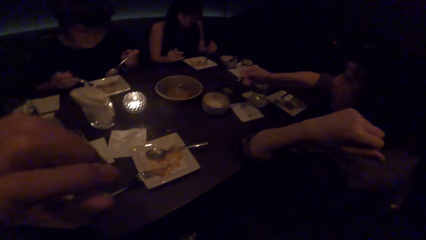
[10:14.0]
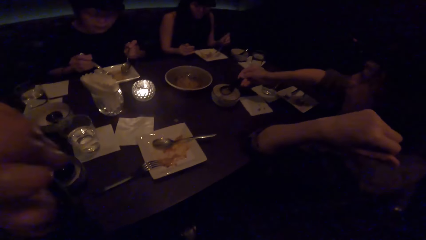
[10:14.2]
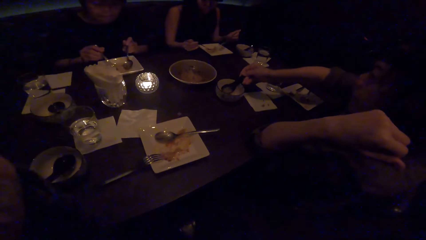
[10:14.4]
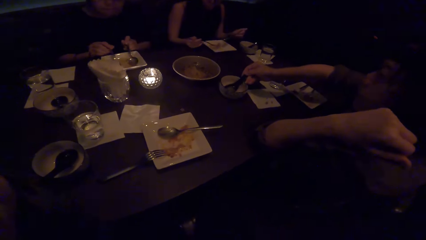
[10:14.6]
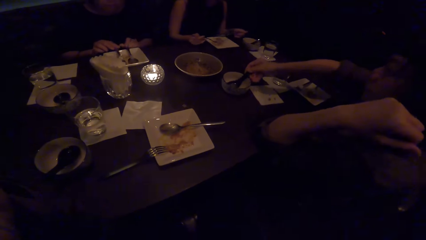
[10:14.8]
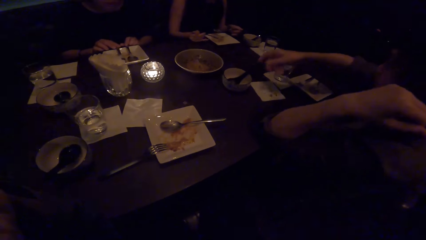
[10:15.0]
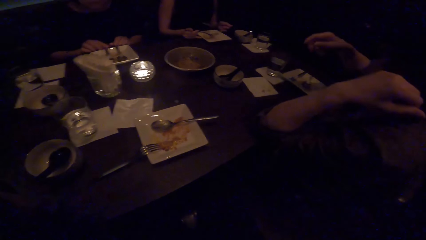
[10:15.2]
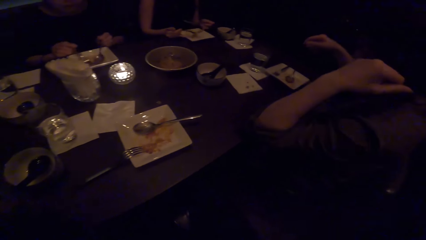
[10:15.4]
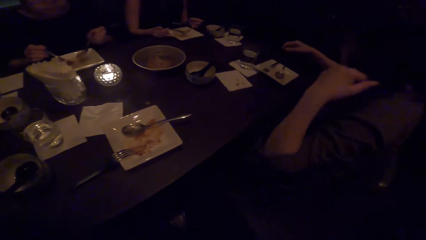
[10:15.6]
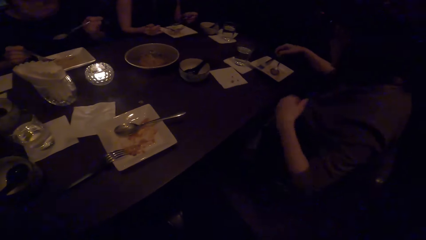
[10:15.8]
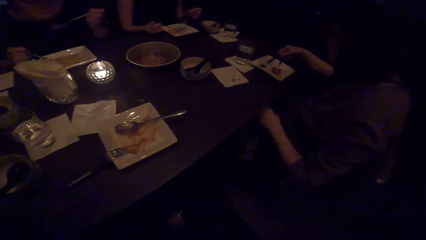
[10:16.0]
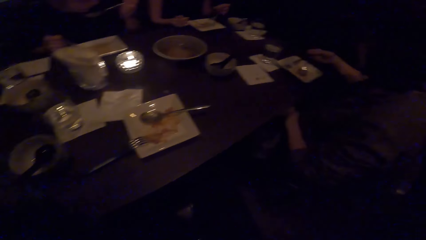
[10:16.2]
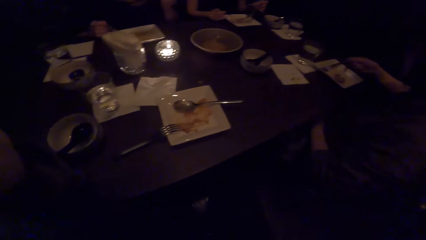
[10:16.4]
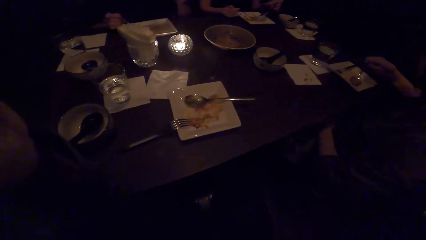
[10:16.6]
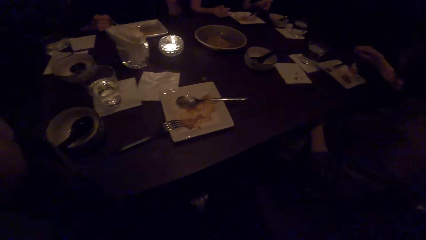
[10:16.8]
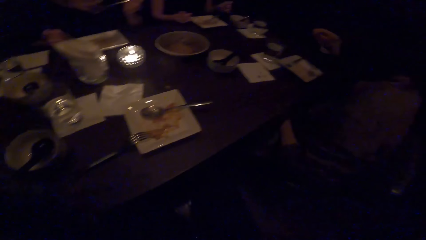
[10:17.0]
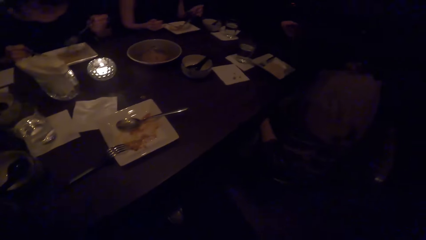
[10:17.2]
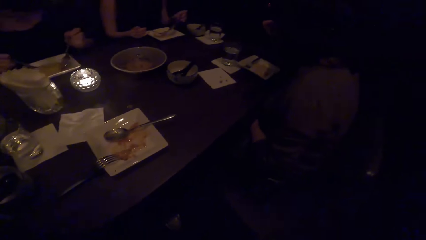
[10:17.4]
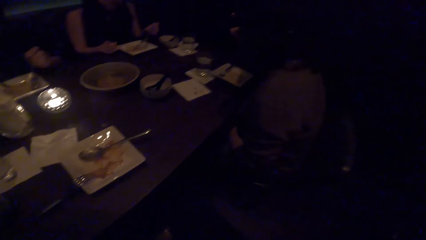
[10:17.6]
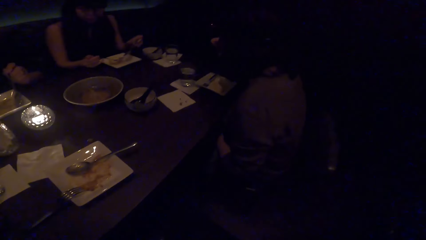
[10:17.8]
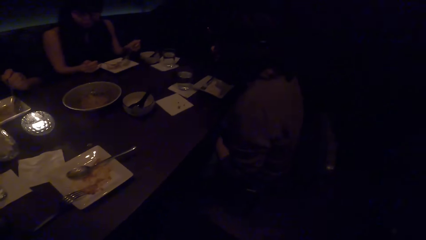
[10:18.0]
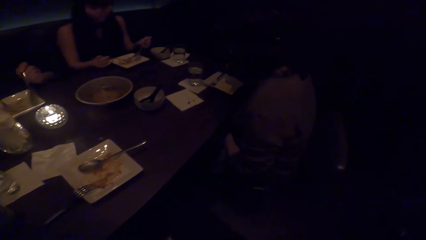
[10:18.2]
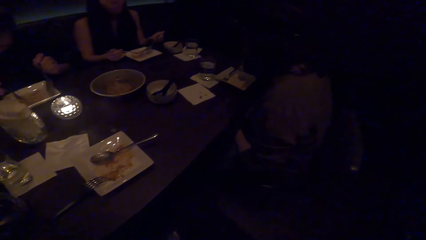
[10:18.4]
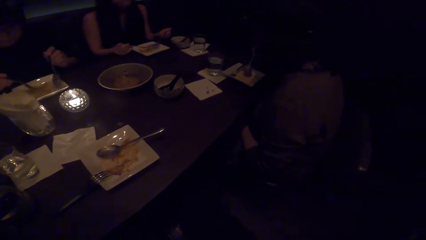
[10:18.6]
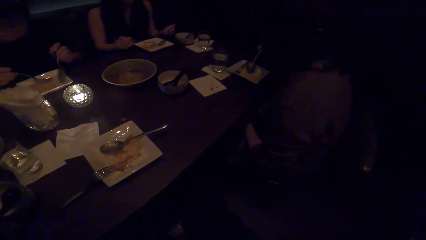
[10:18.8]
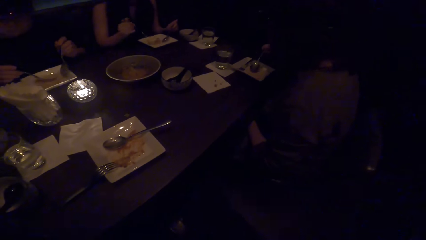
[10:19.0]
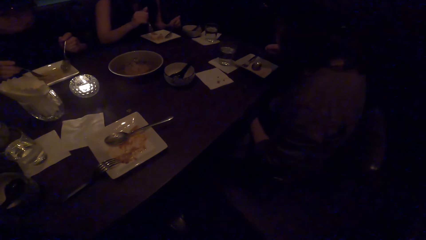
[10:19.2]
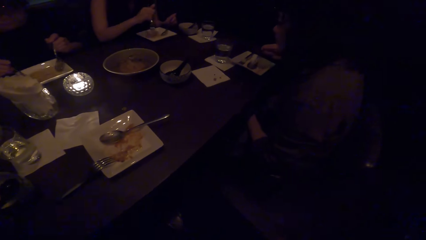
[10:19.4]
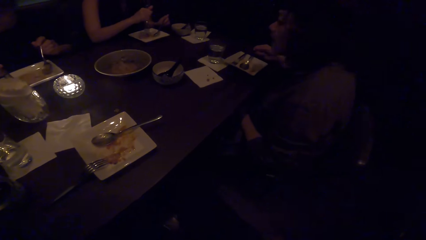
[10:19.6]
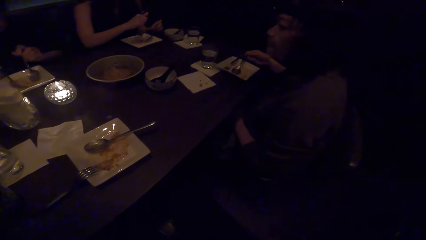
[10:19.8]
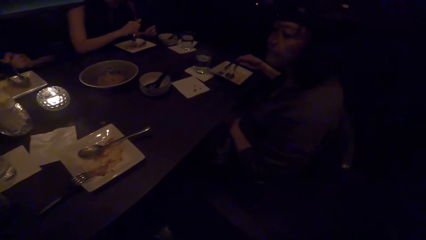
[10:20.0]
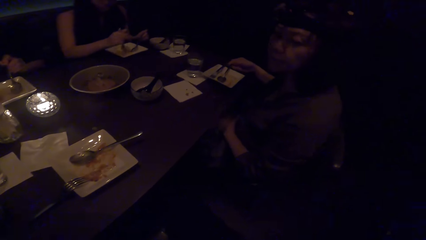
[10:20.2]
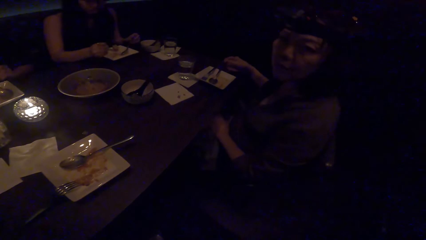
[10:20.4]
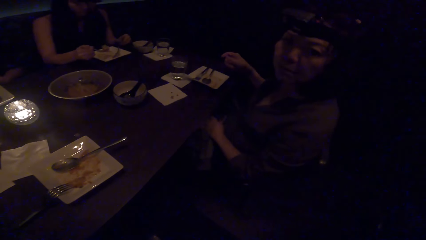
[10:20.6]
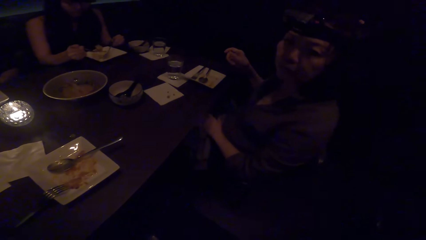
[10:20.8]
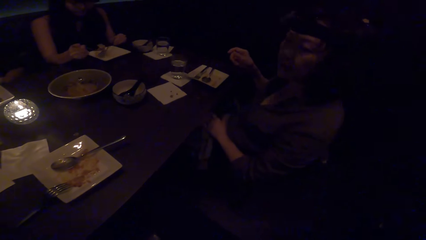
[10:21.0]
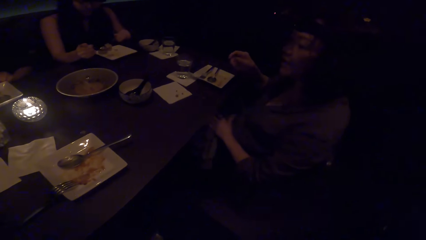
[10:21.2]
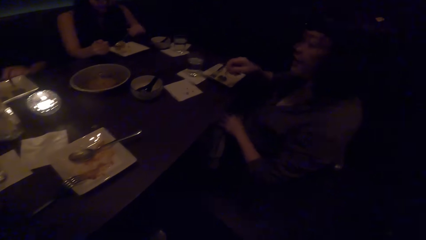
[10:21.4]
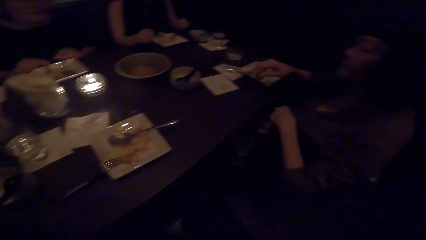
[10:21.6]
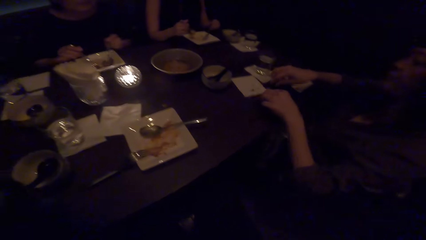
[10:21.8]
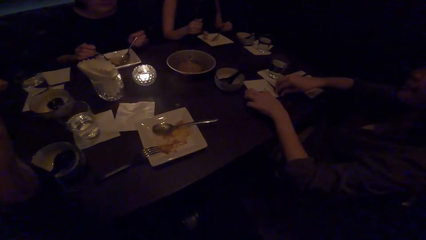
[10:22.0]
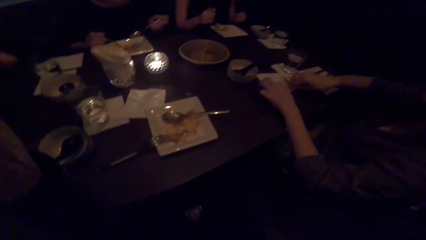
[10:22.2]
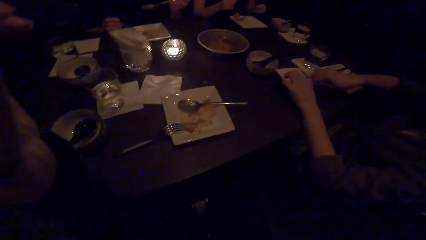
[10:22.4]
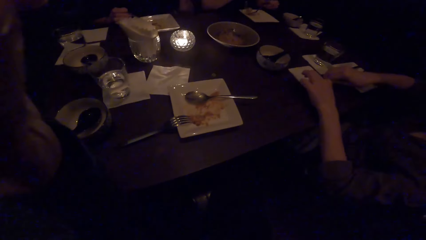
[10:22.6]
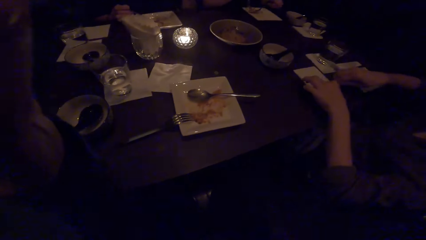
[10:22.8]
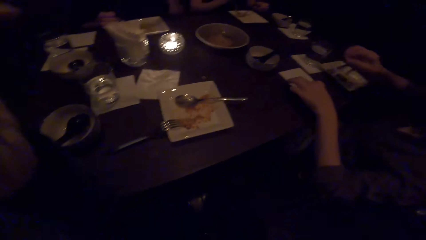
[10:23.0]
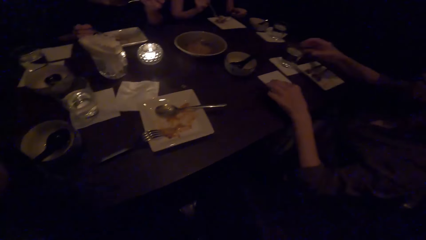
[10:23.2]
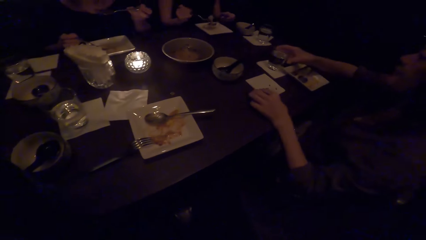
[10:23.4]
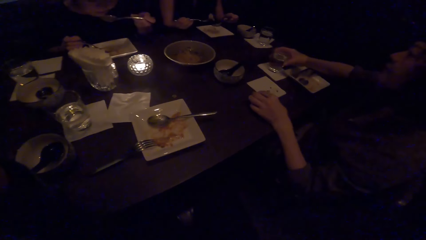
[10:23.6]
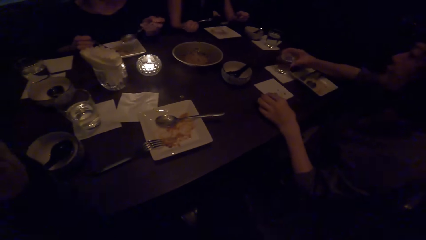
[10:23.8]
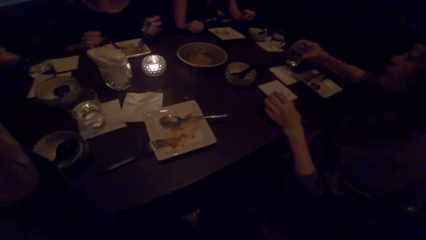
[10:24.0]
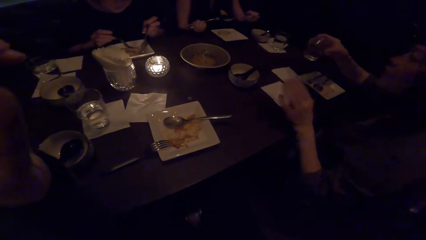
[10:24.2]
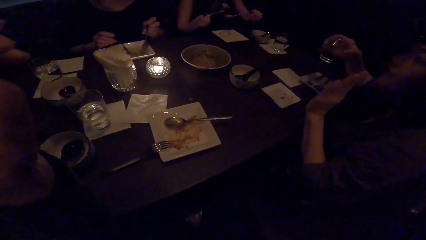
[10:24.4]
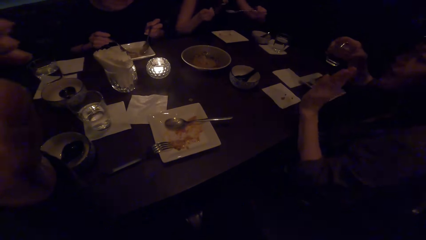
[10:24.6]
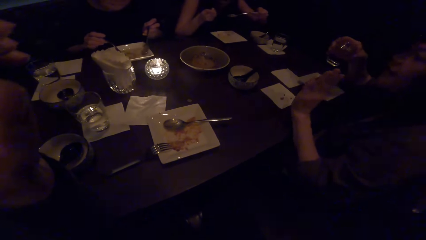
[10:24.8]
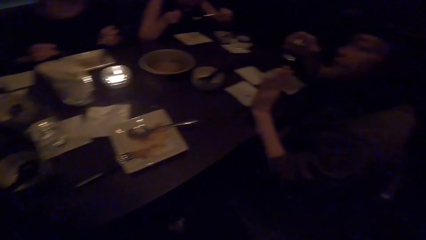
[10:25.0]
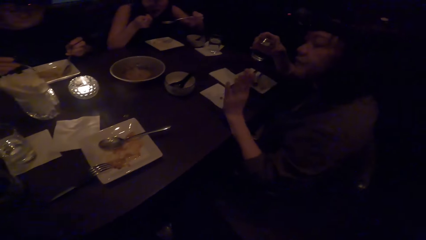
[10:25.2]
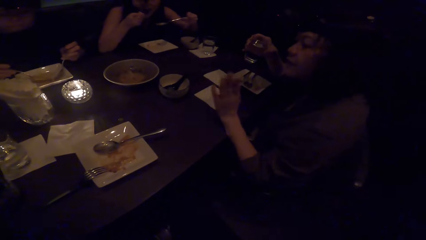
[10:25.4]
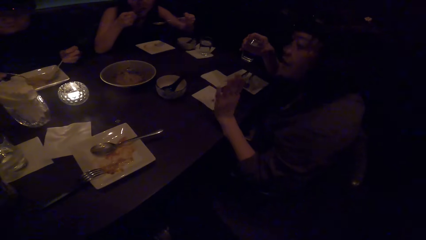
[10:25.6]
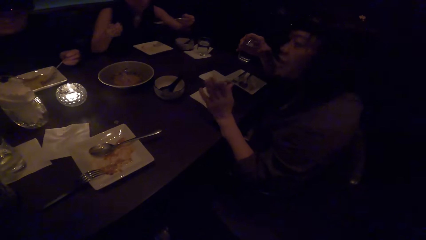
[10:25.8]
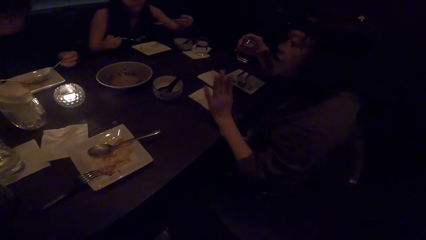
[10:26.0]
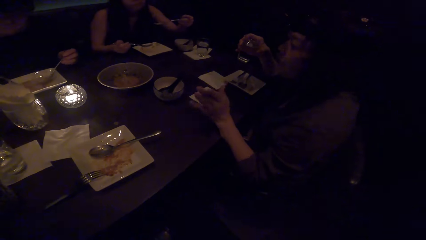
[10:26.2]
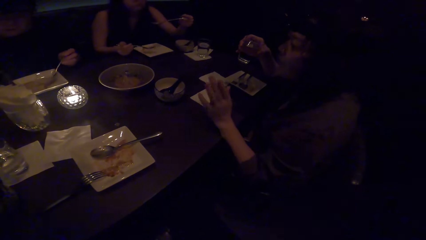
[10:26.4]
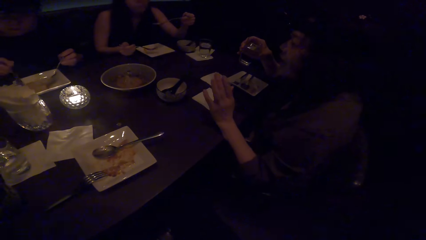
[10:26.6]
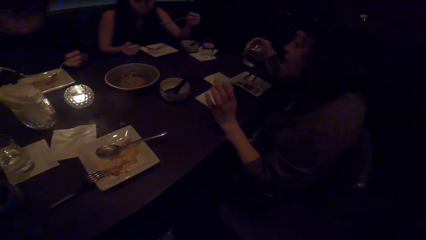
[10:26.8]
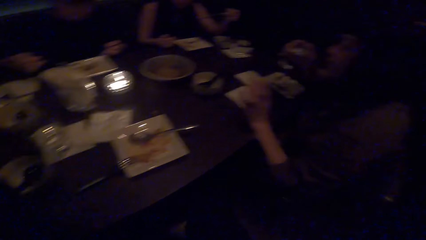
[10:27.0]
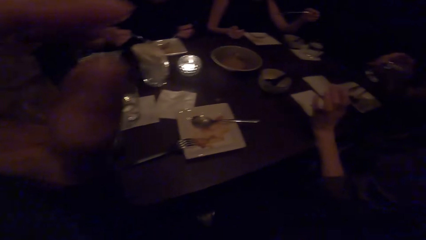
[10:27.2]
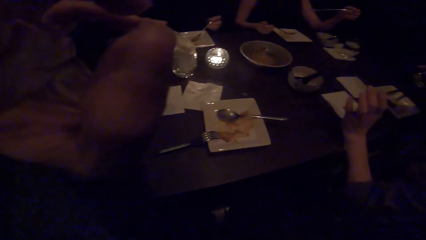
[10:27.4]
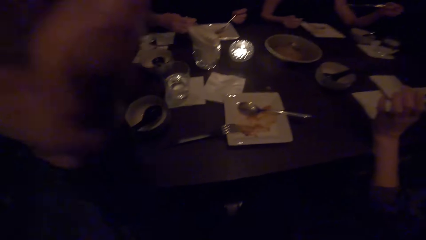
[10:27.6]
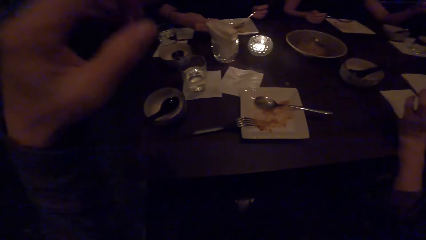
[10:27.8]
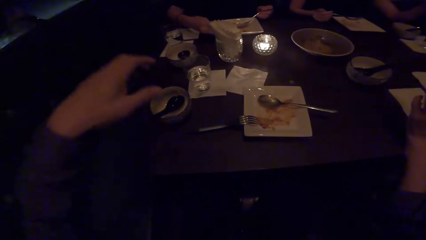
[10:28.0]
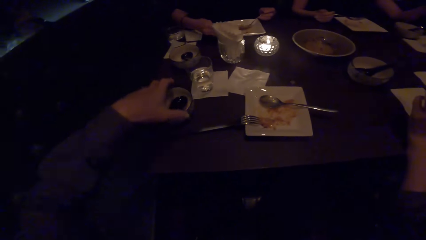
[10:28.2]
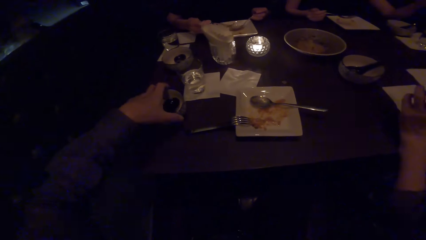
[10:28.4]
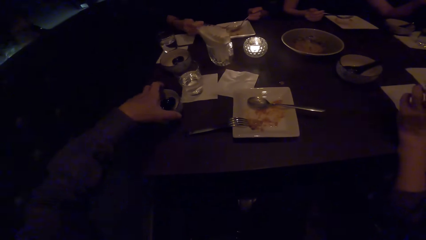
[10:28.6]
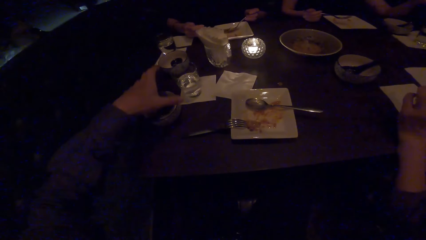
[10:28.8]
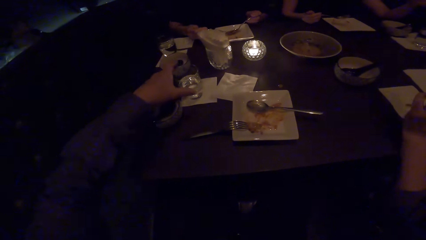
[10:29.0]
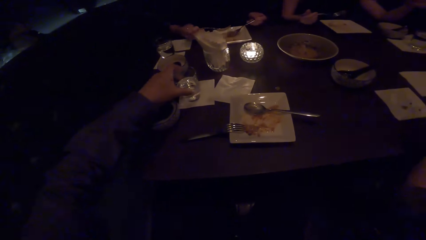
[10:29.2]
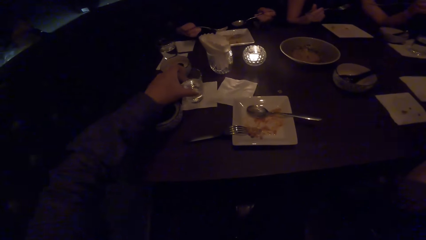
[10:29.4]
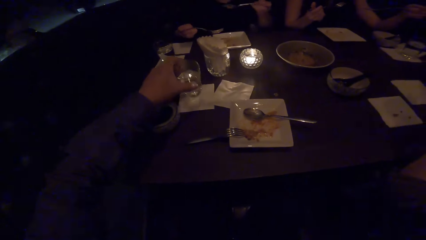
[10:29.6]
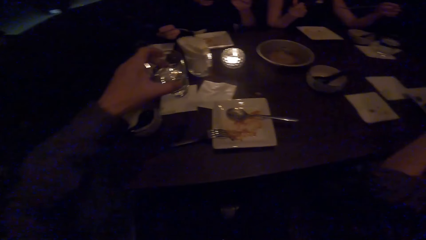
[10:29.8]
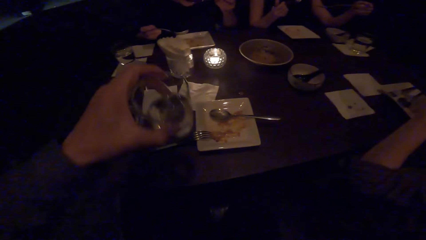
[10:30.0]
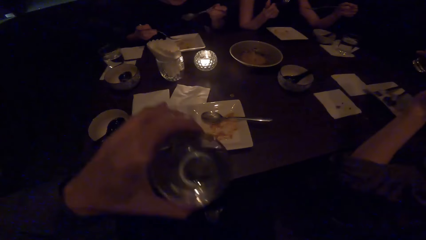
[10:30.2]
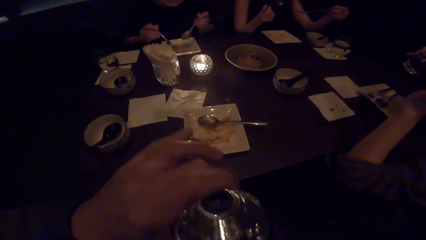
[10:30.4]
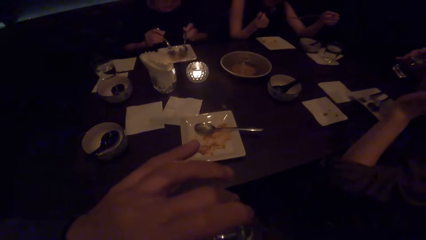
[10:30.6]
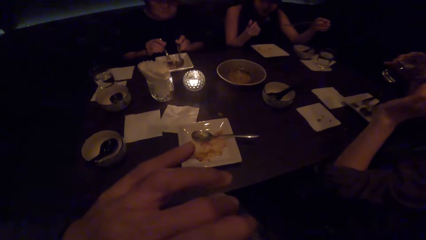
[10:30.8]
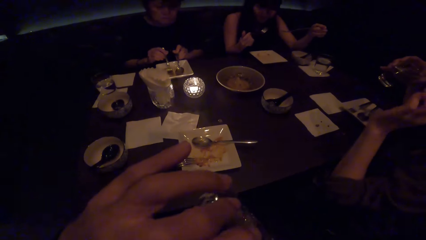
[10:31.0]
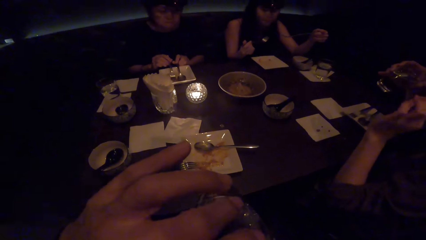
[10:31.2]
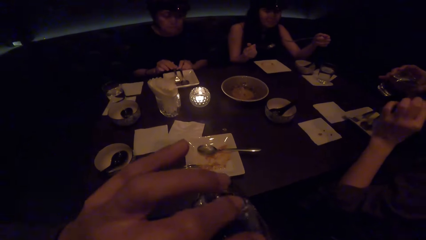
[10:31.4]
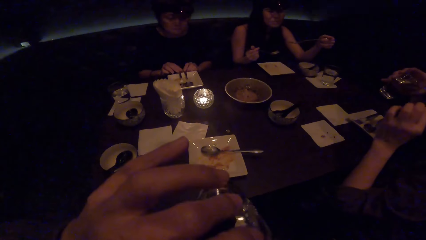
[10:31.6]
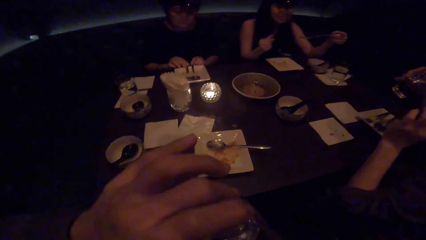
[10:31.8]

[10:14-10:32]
The woman puts the spoon down. The camera wearer looks around. The woman eats, moves the napkin and picks up the drink. The camera wearer moves the bowl. They pick up a glass of water and drink water from the glass.
